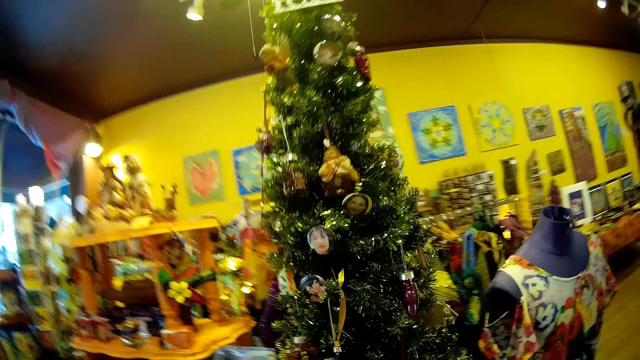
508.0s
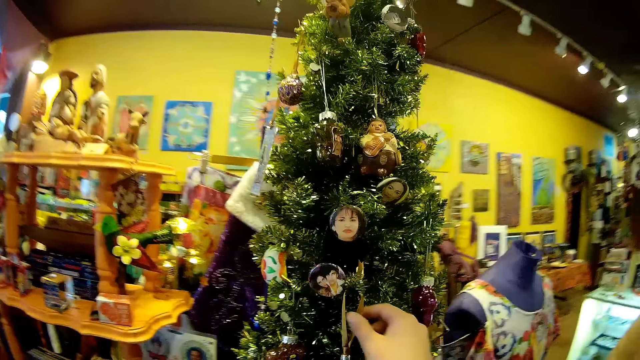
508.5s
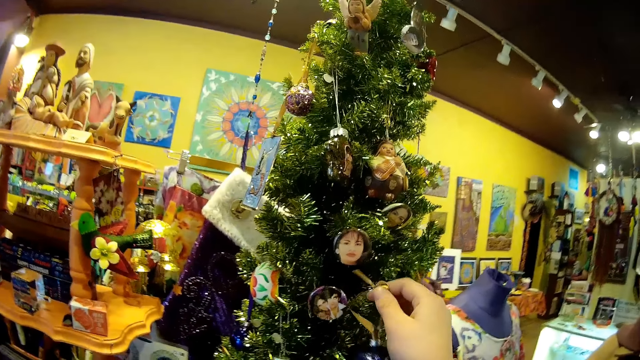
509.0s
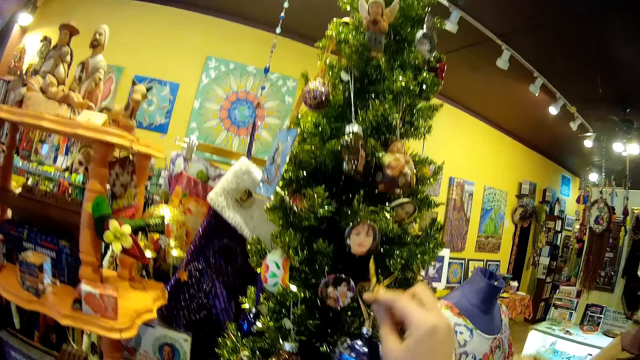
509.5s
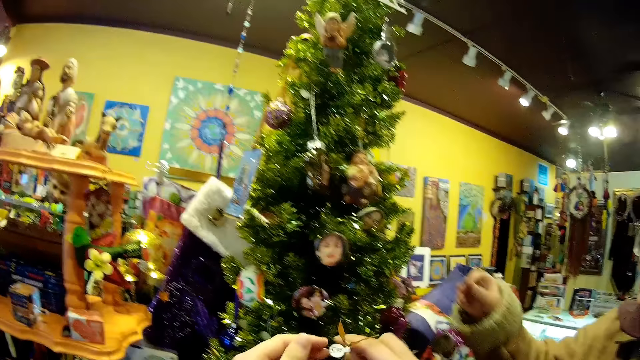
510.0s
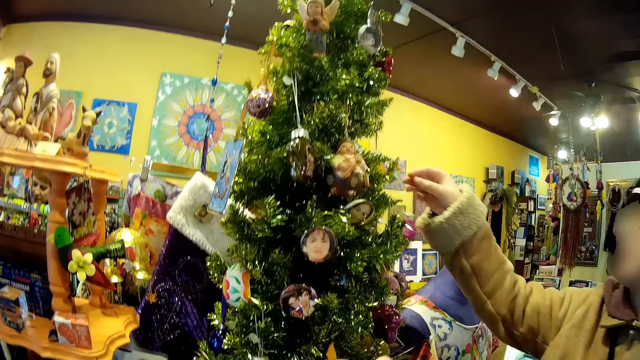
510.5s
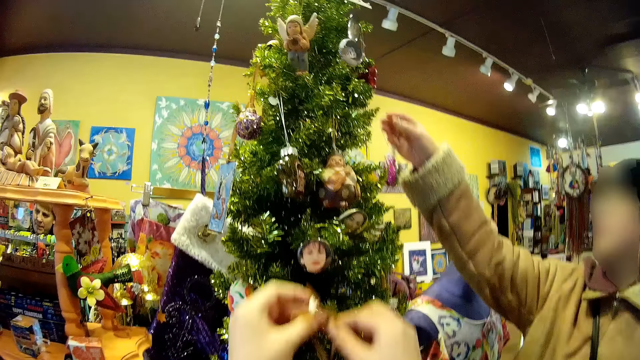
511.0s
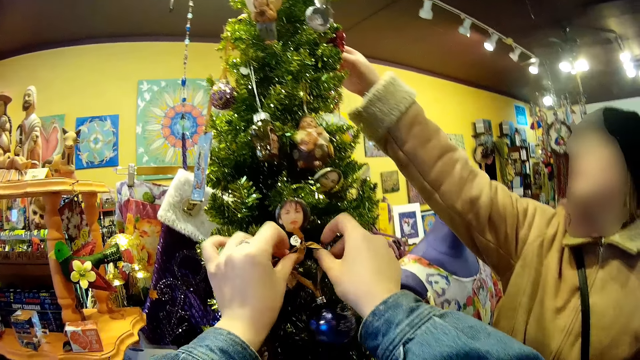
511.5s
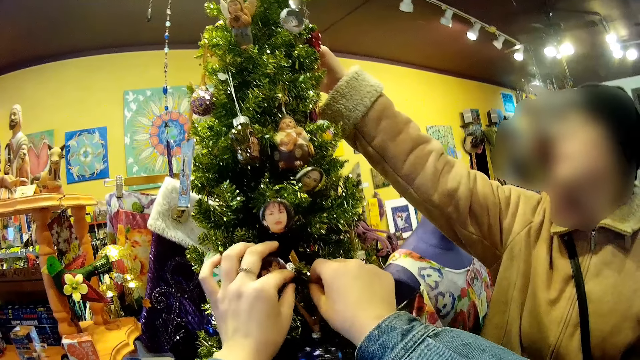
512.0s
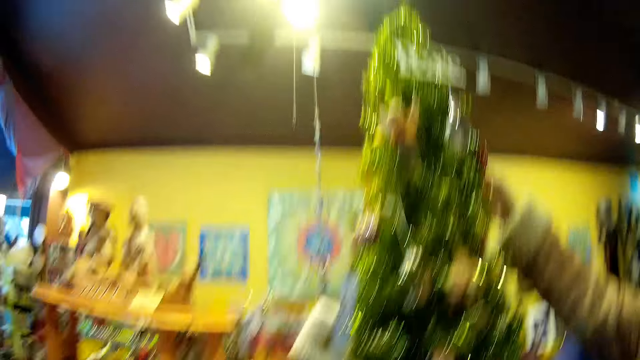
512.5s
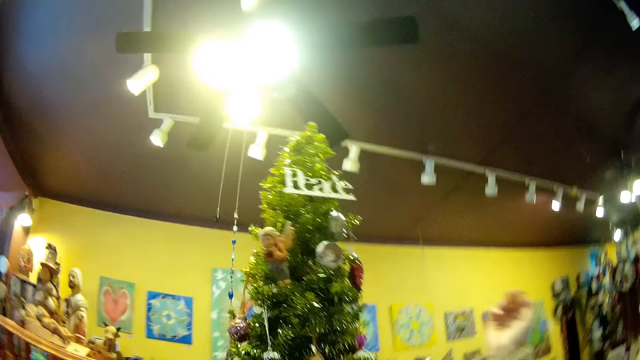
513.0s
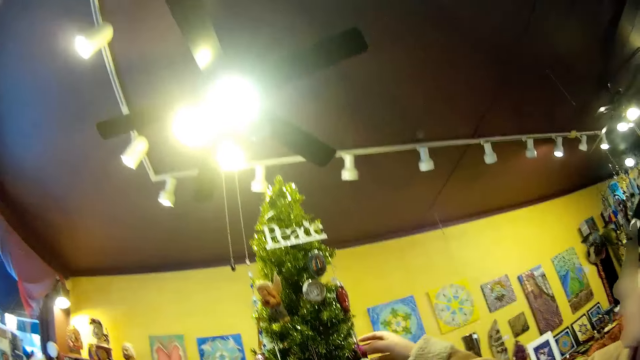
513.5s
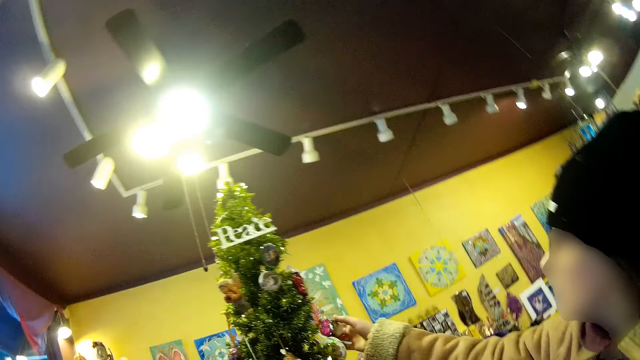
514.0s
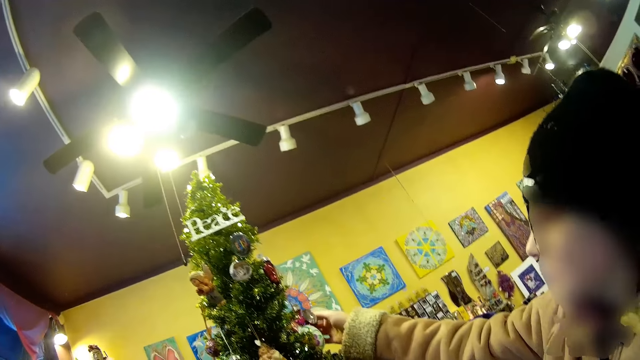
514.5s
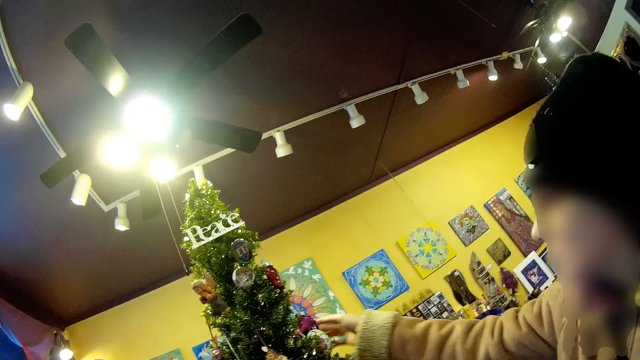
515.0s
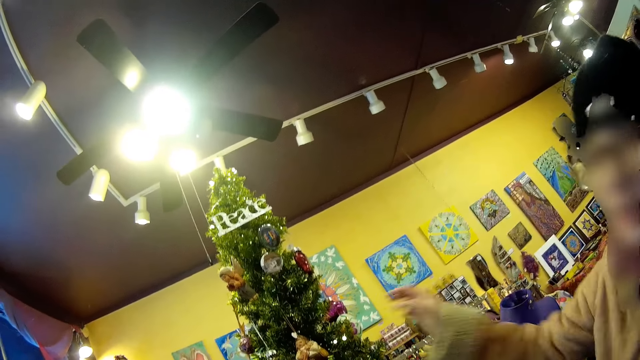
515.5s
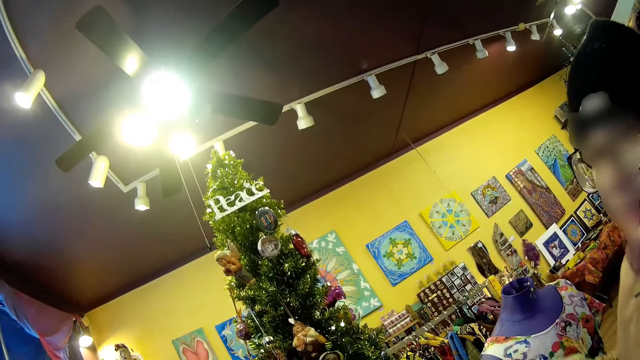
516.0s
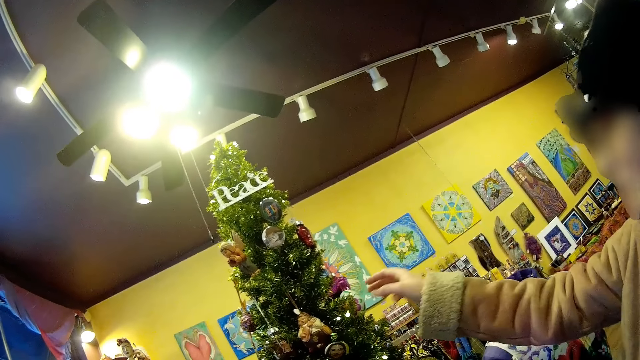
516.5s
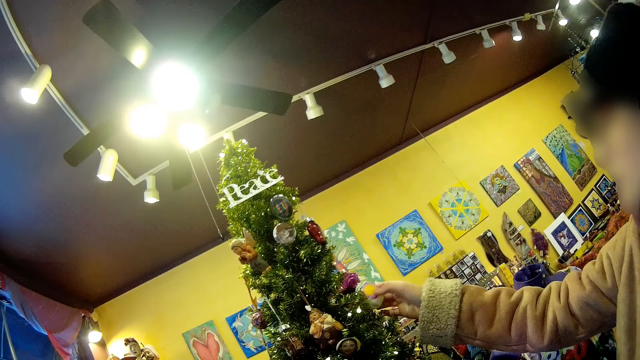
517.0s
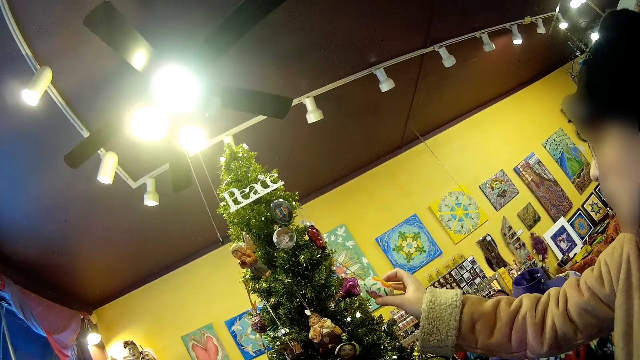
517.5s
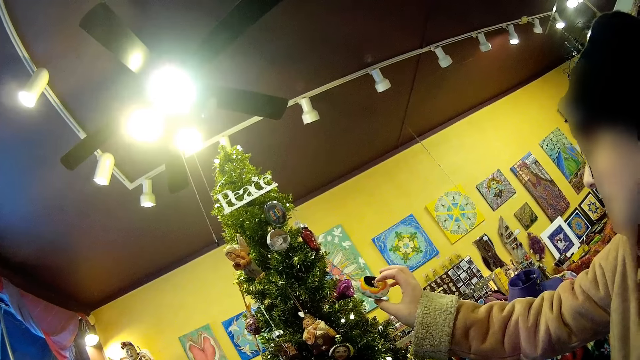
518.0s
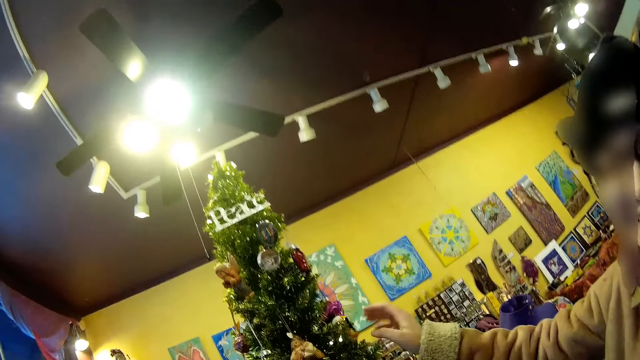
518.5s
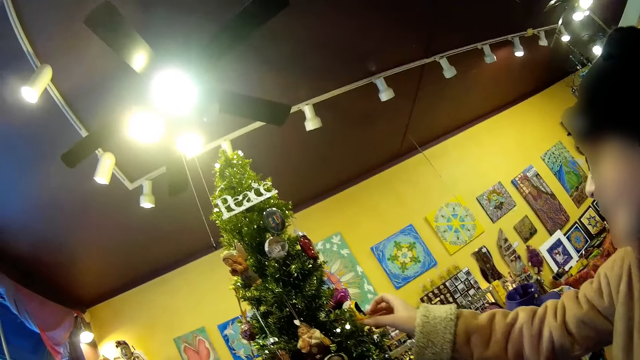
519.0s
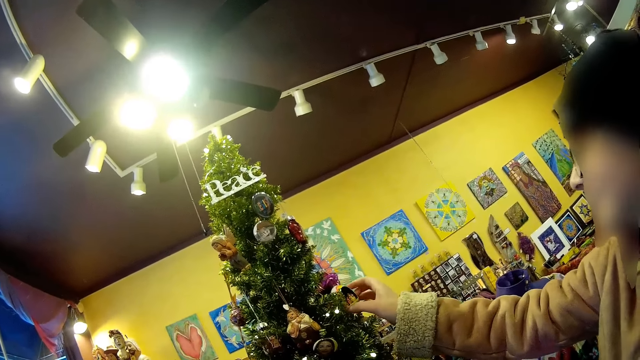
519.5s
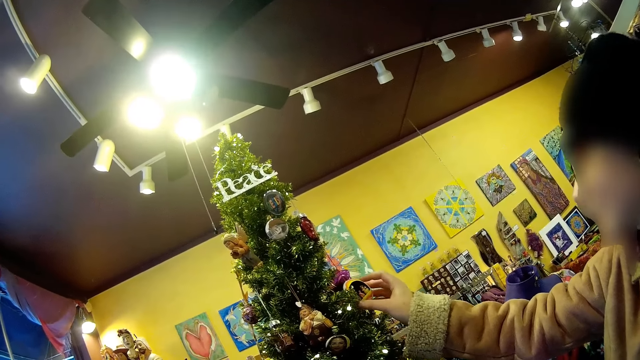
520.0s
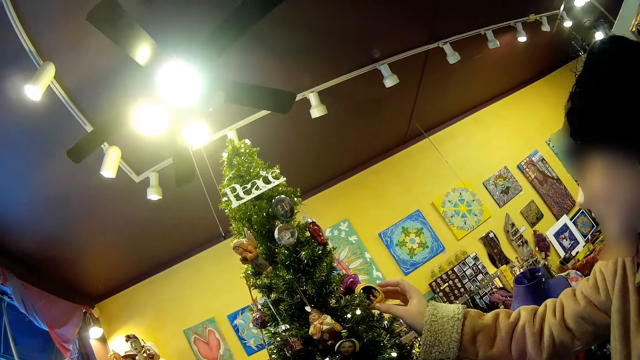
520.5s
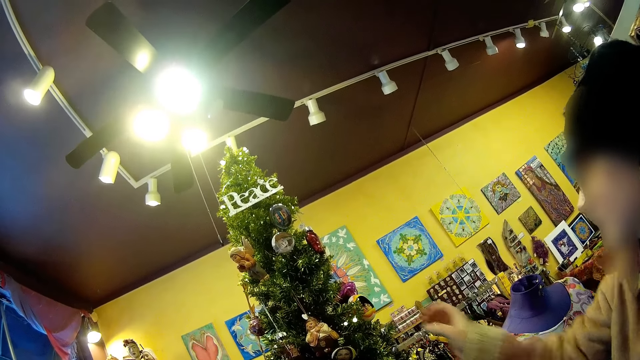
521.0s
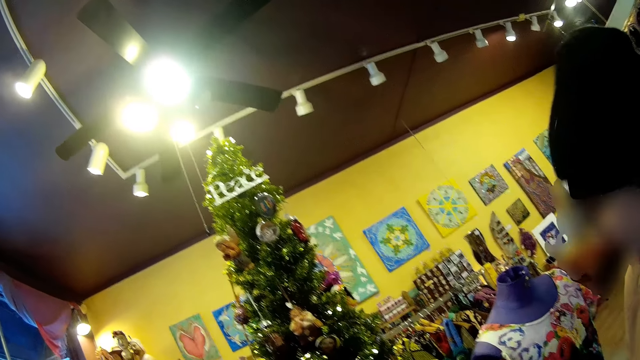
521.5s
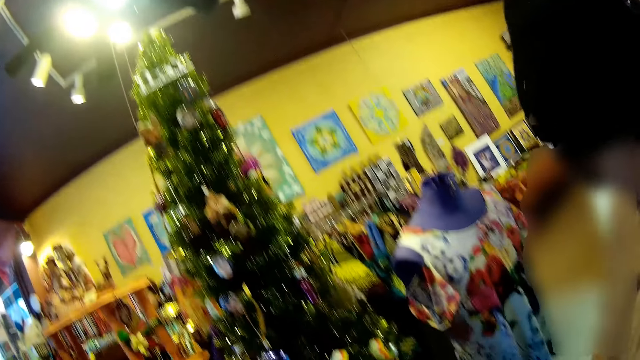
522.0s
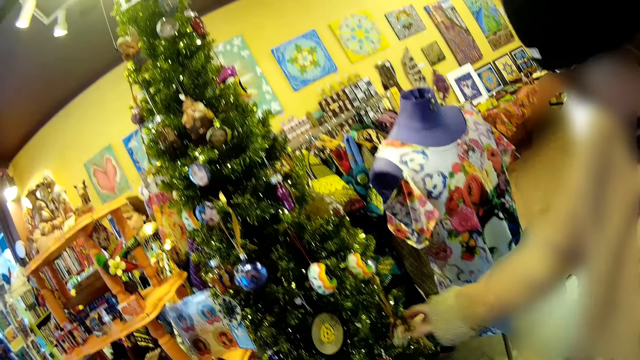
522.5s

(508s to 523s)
The camera wearer picks an item or glass ball on the Christmas tree with her right hand. A girl hangs an ornament or glass ball on the Christmas tree. The camera wearer hangs the item on the Christmas tree with her hands. The girl touches the glass balls. She checks other items on the Christmas tree with her right hand, looks at the glass ball and touches the glass ball.

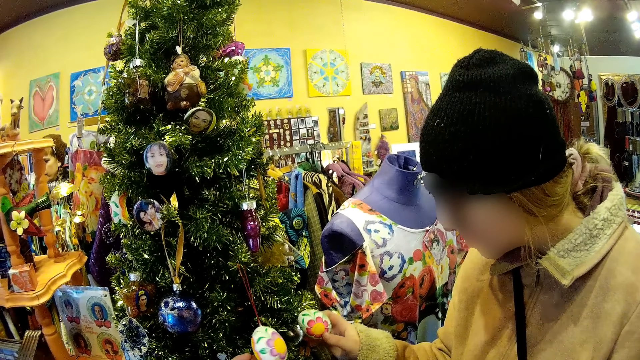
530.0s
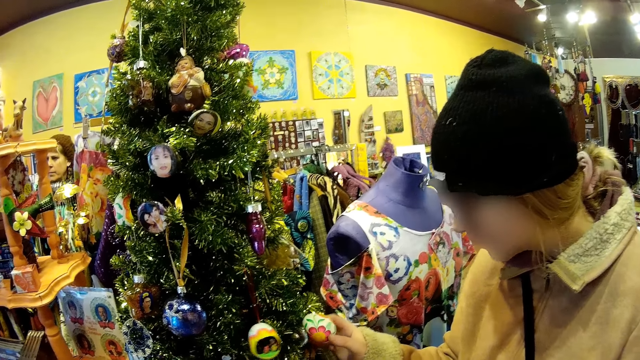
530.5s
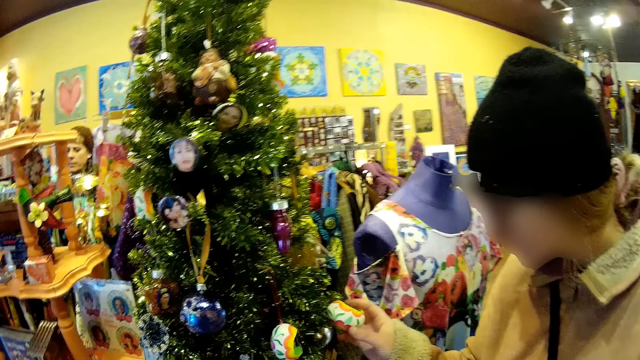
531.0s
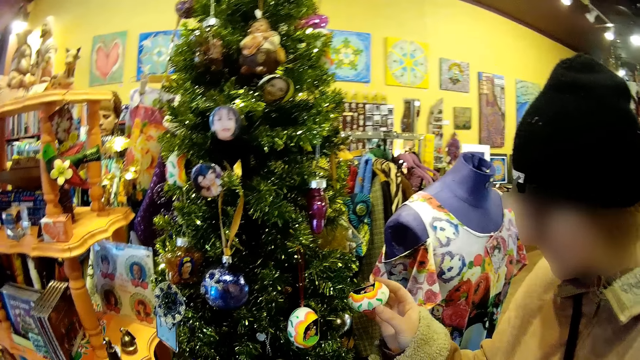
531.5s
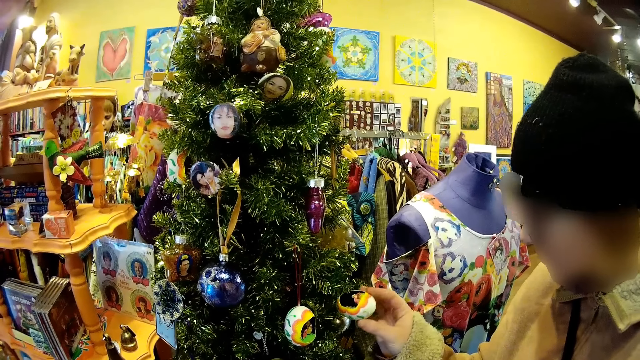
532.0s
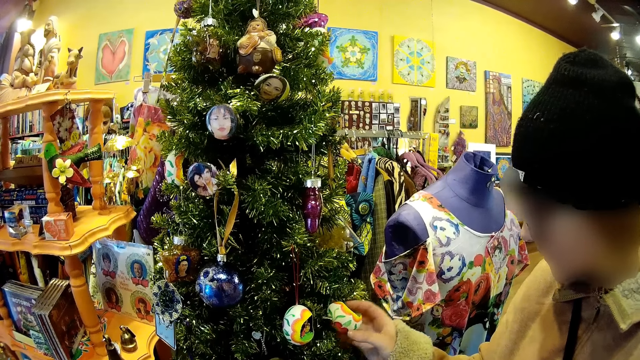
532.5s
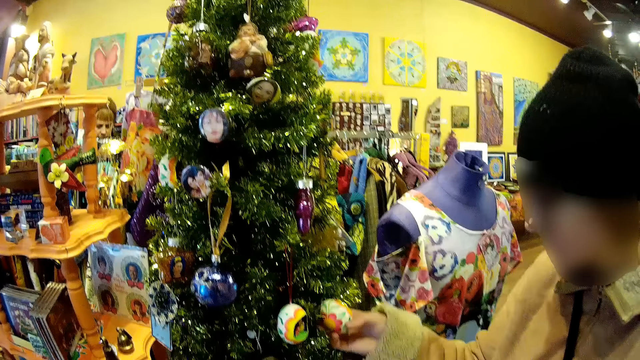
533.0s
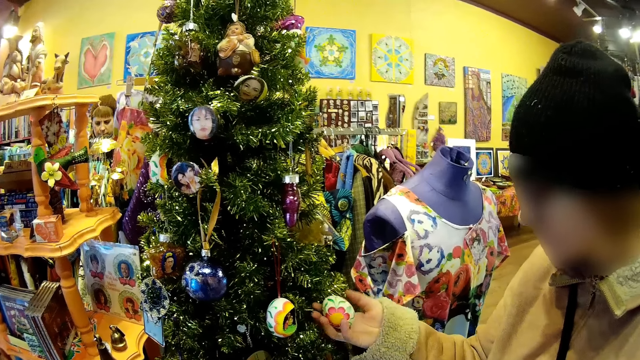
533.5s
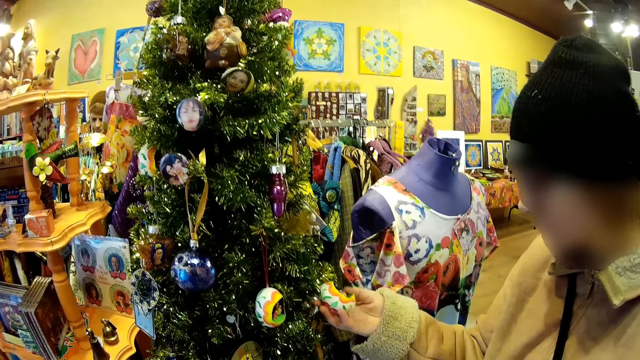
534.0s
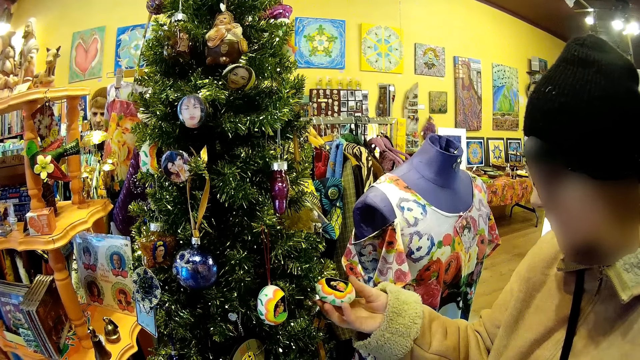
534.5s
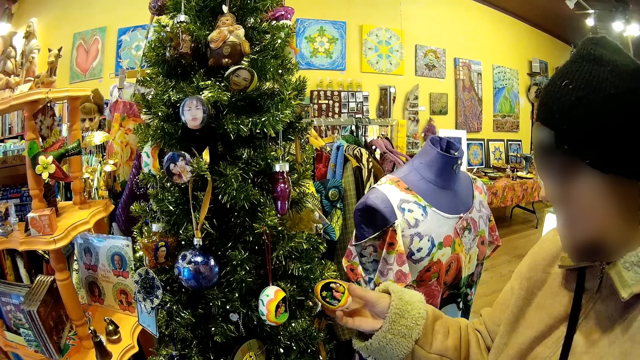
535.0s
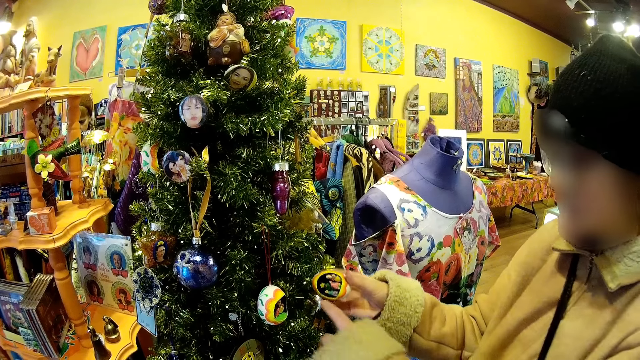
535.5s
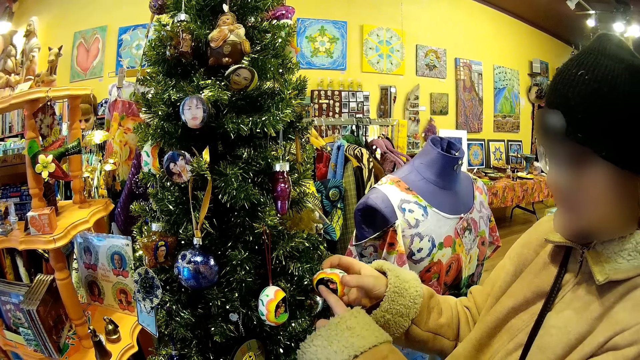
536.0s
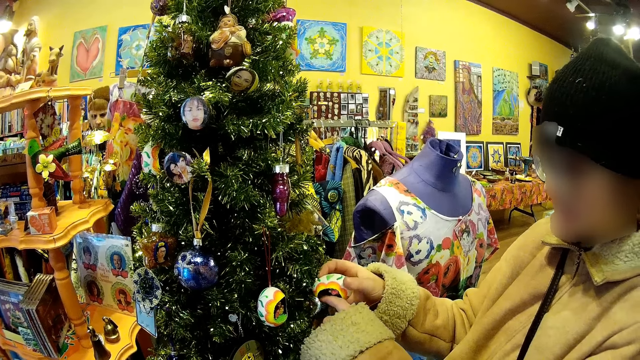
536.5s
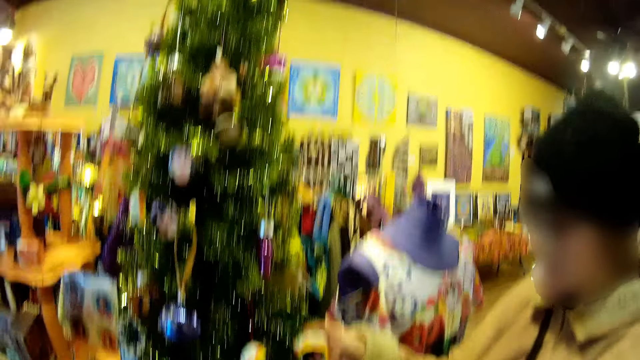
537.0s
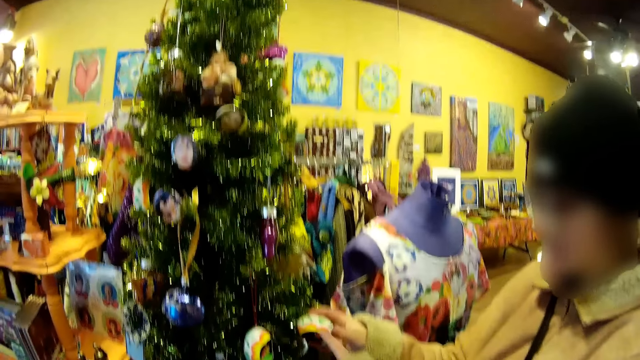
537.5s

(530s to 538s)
A lady looks at the decorations.
